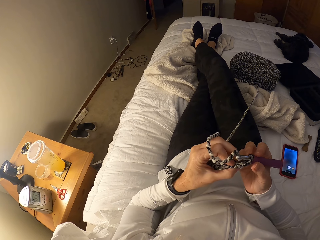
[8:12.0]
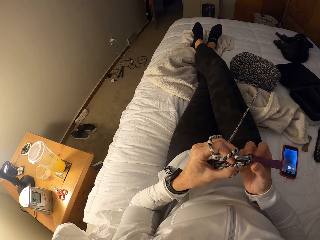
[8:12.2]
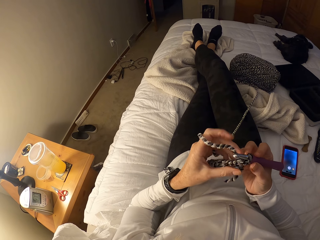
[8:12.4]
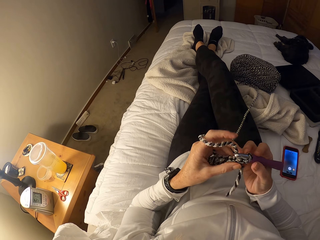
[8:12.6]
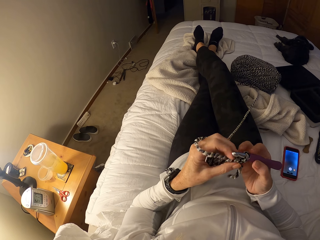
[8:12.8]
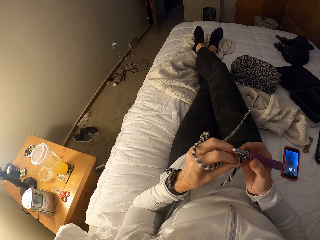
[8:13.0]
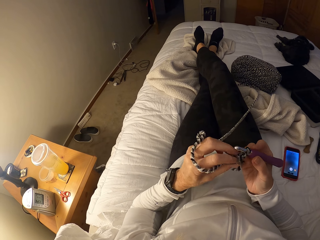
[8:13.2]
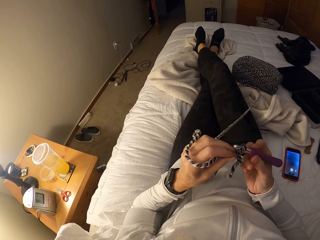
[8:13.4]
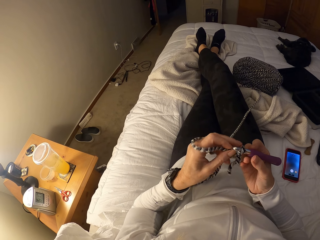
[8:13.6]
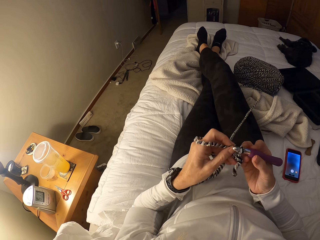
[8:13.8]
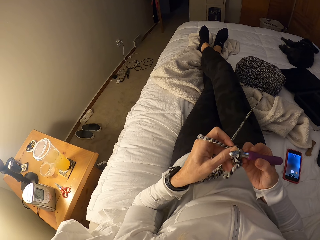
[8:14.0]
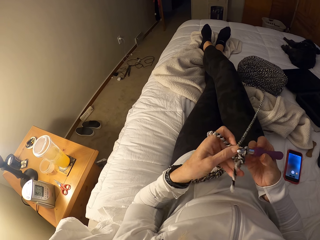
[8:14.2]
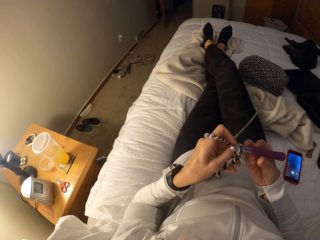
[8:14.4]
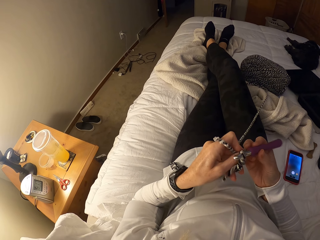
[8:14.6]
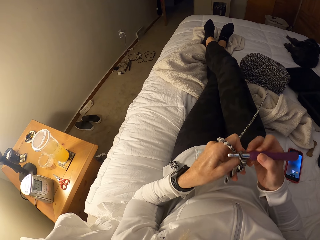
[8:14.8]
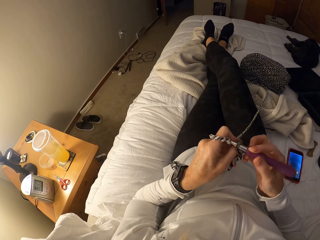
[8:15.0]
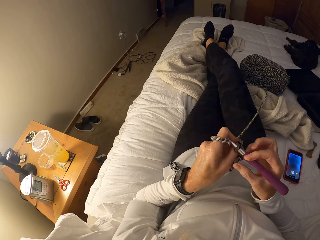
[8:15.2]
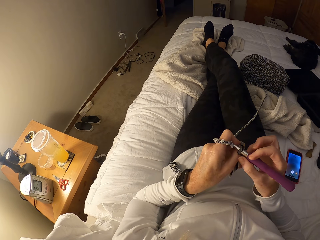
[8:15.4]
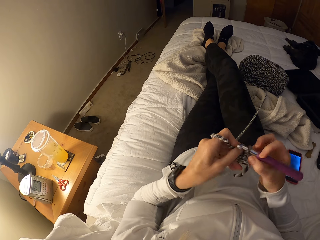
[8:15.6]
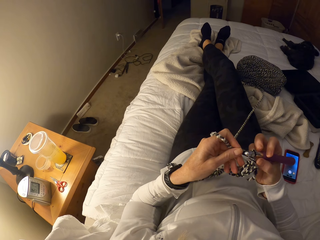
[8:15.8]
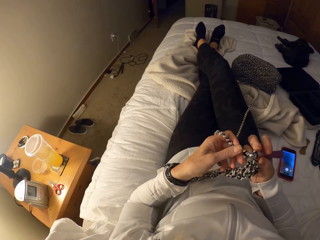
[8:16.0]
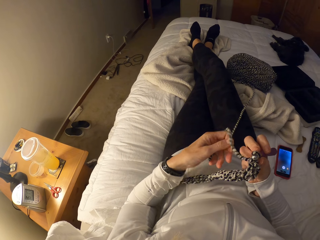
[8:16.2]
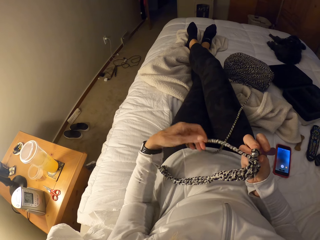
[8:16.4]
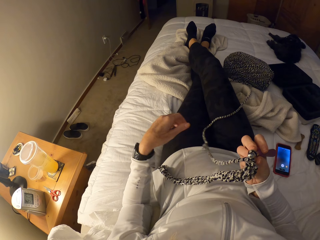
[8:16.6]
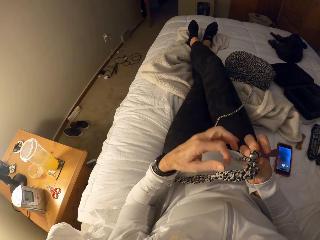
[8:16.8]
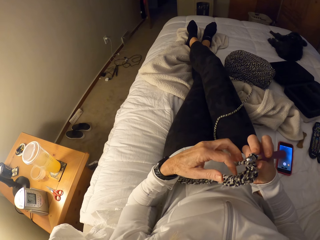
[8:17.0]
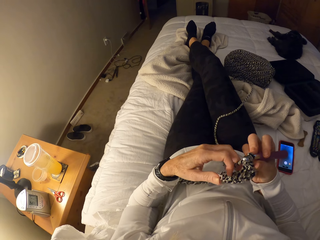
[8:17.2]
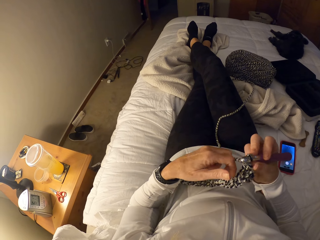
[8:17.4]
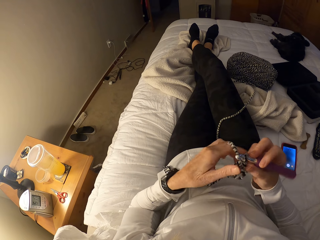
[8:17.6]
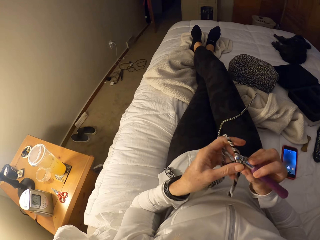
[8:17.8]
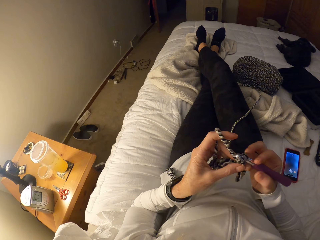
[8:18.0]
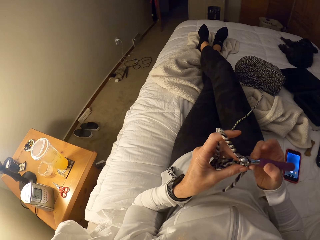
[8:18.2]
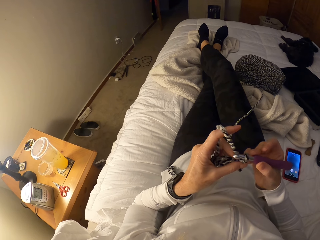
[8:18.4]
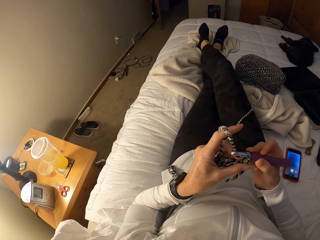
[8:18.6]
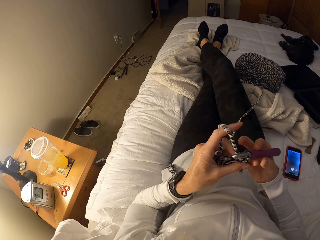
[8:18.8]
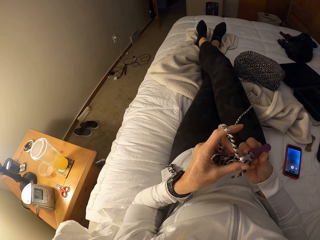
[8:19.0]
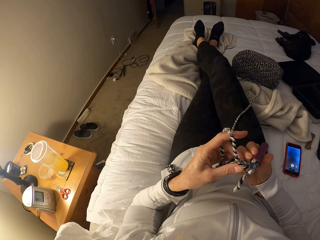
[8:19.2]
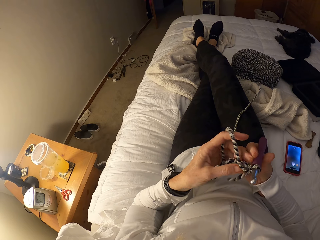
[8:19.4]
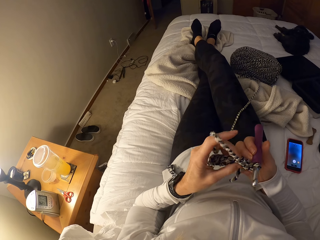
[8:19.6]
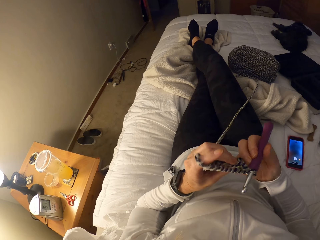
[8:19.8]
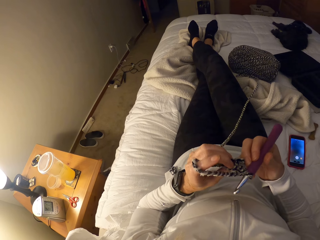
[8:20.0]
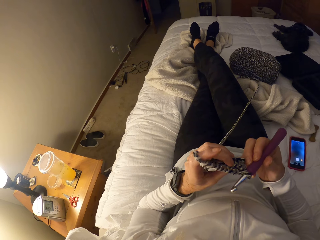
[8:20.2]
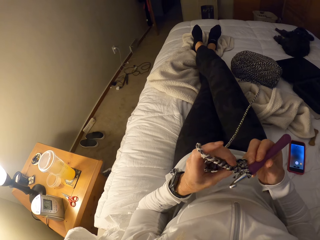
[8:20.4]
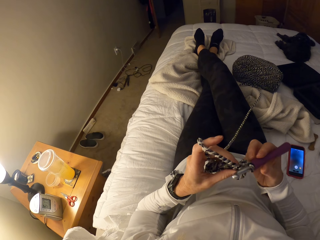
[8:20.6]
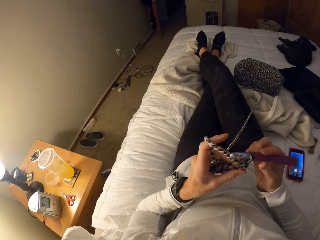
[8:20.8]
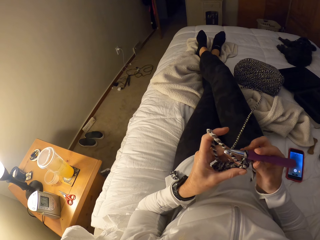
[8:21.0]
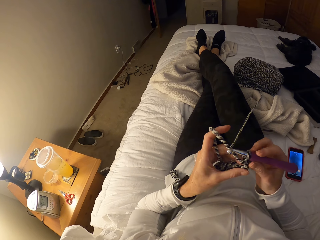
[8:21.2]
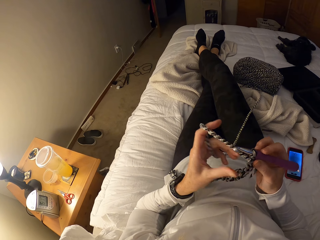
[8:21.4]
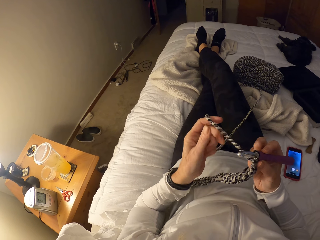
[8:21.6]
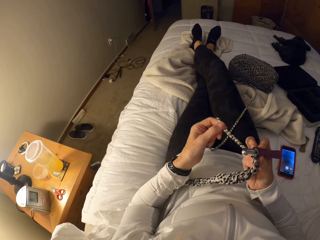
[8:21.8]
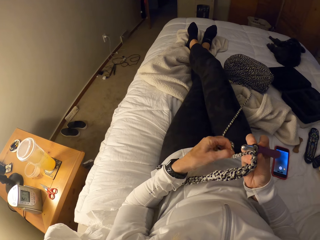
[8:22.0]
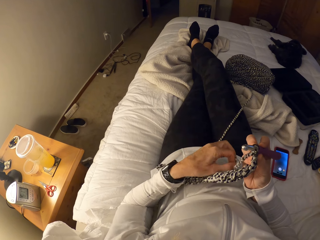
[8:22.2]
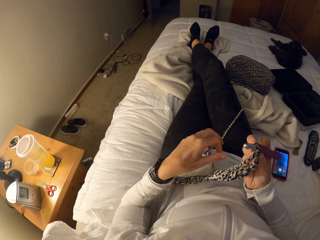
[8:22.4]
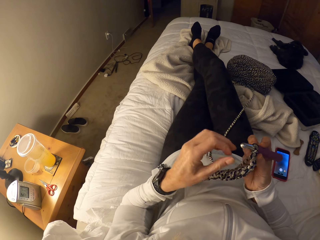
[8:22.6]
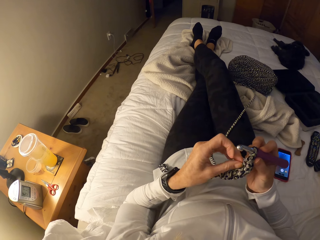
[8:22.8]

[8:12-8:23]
The camera wearer wraps the yarn around her left fingers.

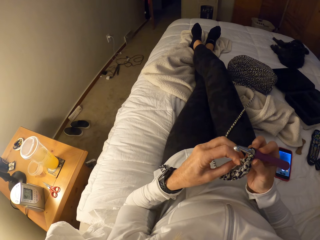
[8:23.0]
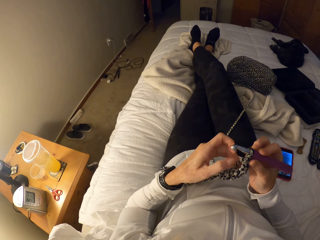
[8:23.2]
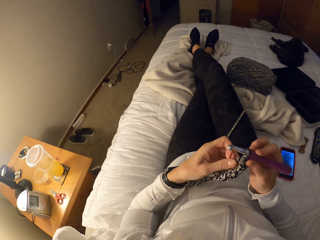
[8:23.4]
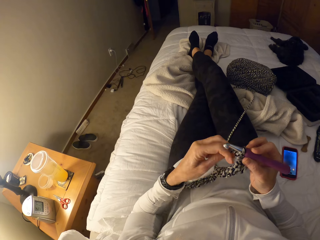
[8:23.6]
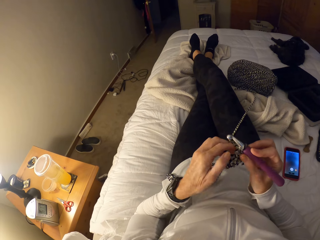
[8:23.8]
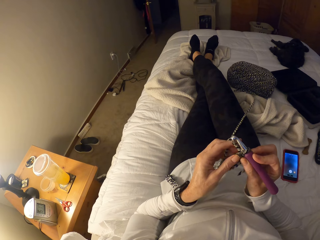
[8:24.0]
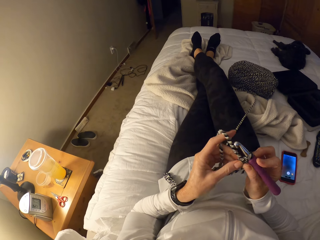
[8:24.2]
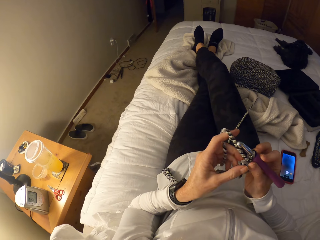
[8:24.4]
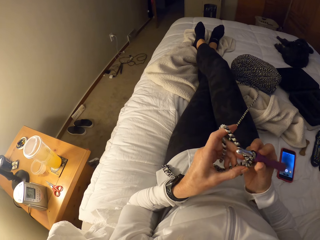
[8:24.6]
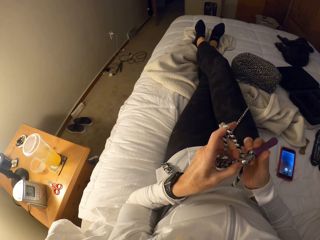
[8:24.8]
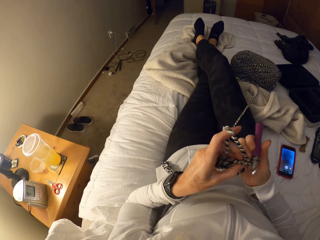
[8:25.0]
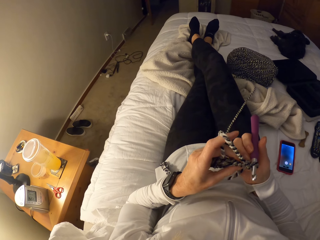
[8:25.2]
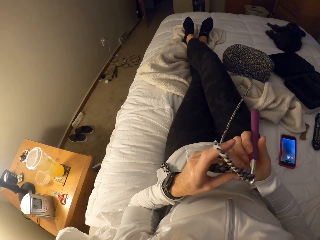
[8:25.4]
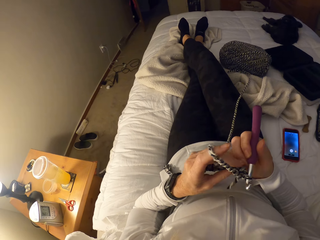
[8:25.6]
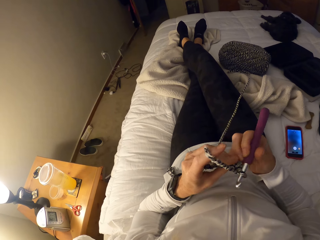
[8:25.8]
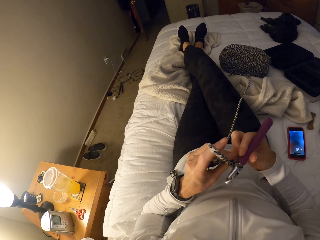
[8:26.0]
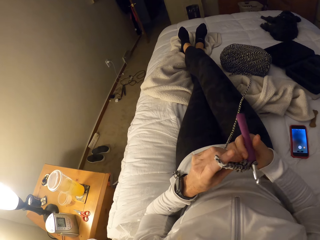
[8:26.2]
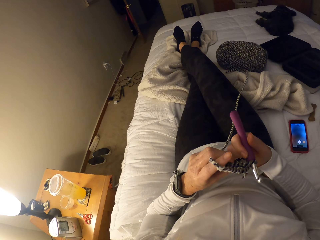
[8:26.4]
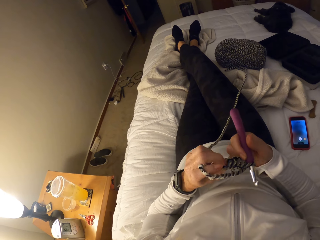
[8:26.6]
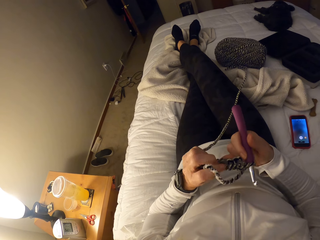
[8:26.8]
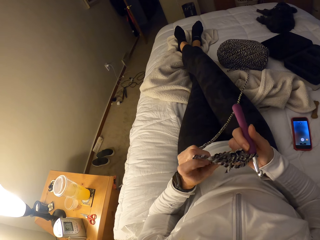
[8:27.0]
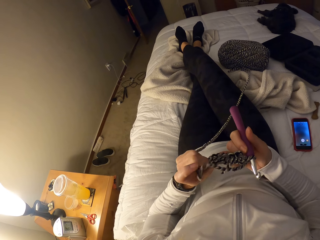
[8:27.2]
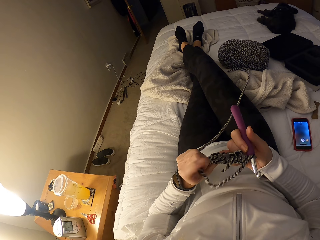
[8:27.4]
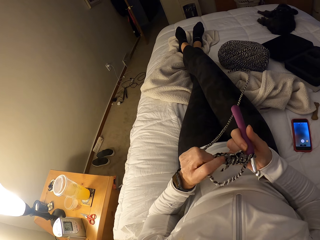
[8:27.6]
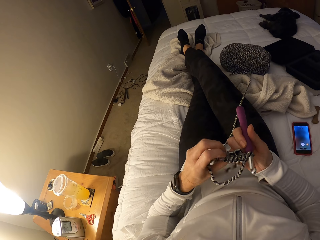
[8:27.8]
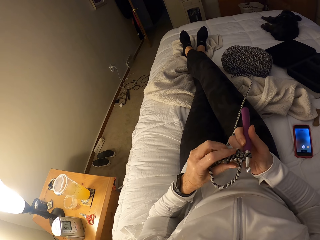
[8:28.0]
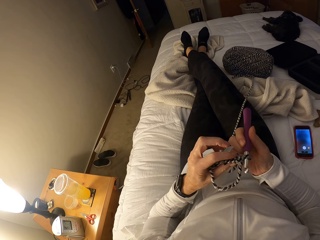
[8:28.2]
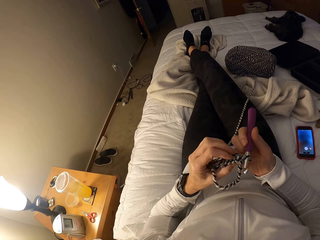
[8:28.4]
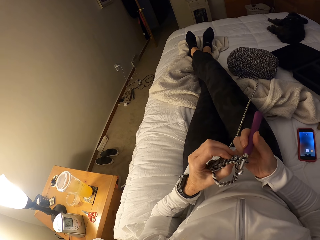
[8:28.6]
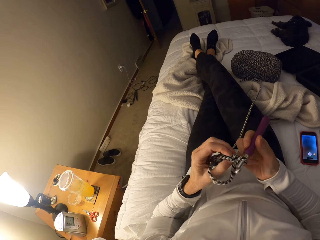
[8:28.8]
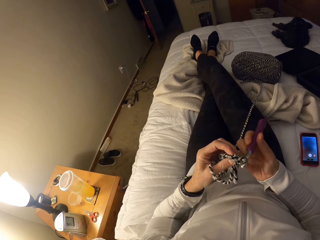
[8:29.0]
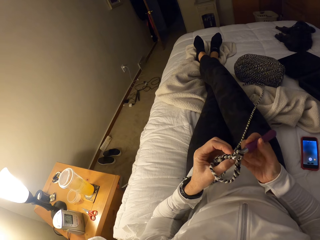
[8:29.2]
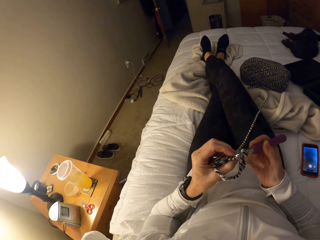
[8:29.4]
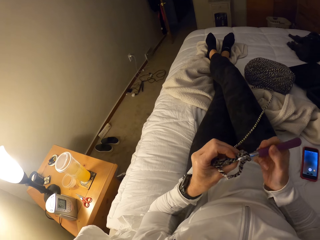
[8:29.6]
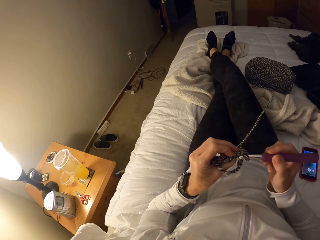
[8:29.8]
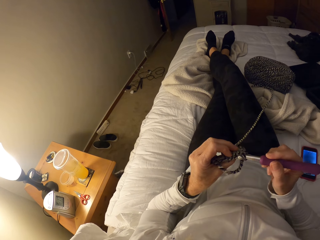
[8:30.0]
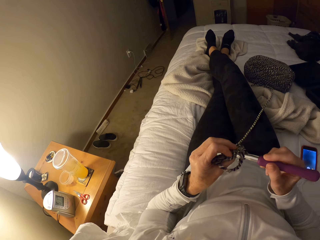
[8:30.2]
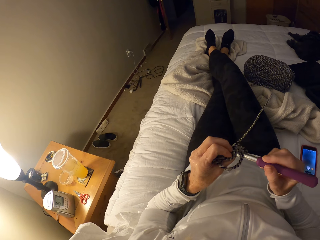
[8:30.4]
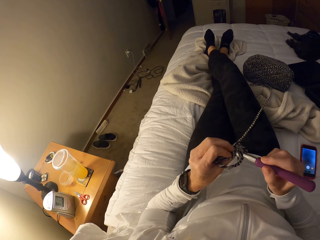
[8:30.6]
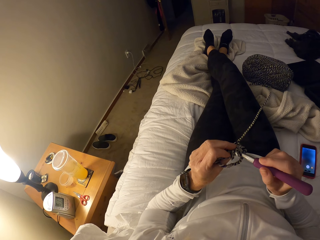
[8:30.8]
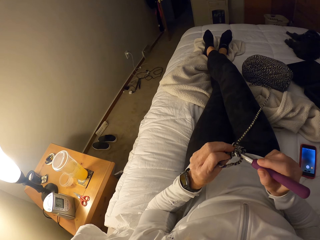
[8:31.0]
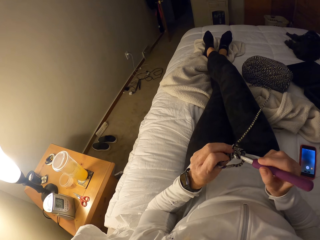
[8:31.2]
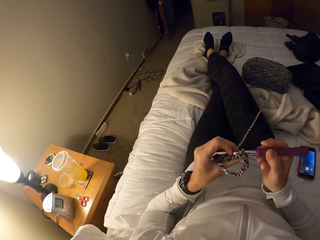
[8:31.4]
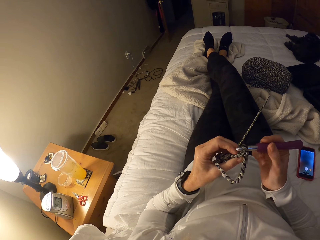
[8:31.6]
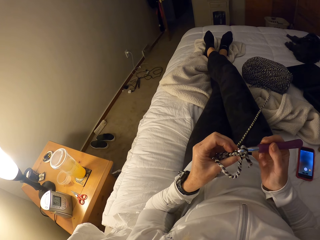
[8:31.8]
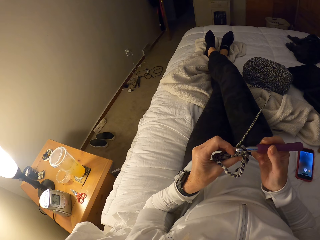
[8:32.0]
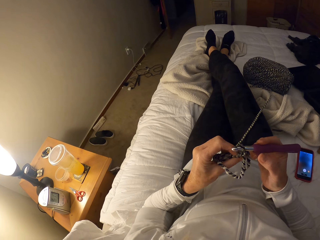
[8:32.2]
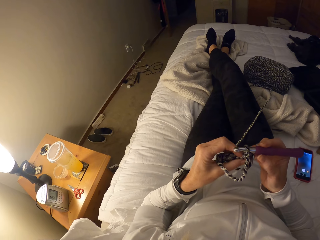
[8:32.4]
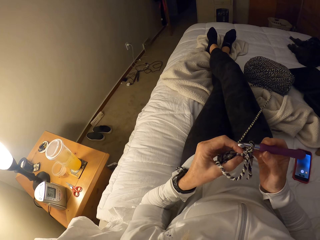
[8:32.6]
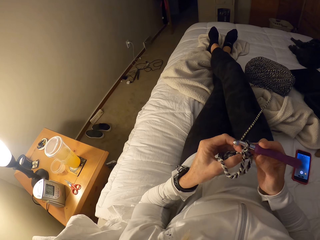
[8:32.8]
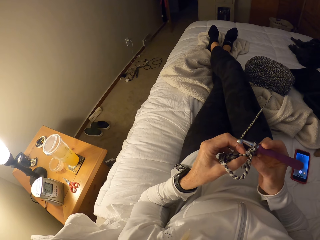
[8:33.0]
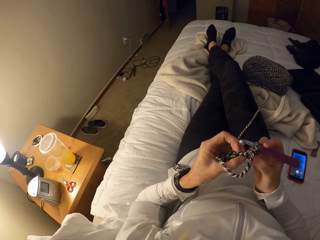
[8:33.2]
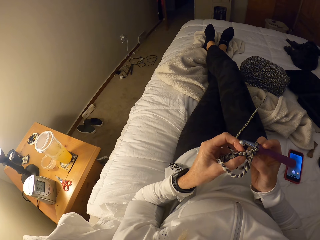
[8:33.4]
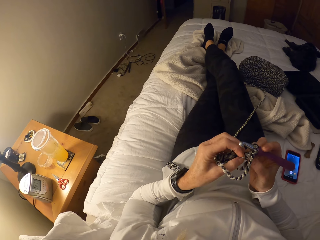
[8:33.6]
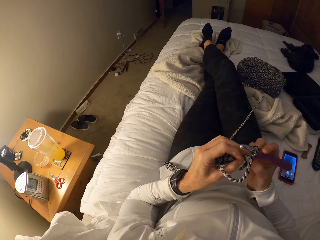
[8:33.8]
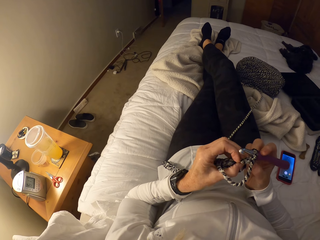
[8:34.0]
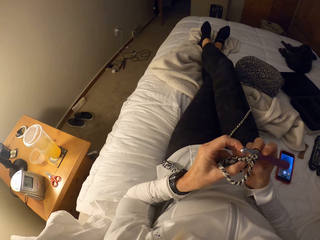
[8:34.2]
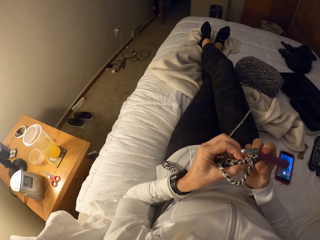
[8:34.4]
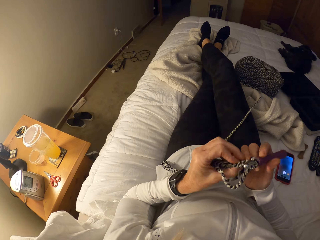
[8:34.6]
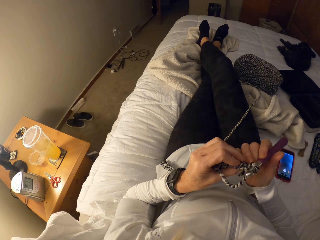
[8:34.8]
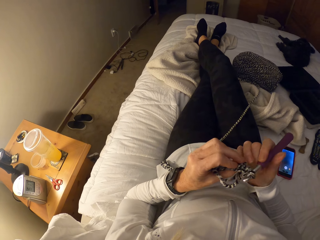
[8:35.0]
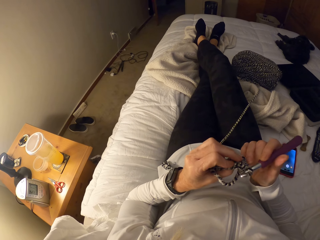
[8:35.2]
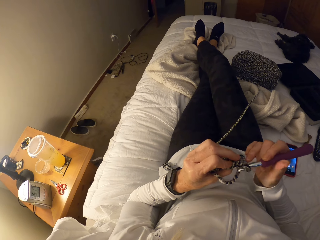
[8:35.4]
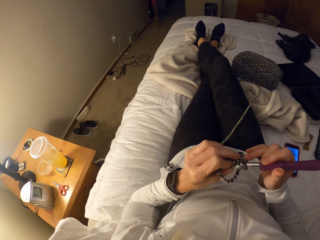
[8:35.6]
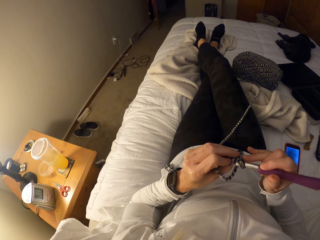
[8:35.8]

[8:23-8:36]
The camera wearer adjusts the crochet together with the yarn. They crochet the fabric.
